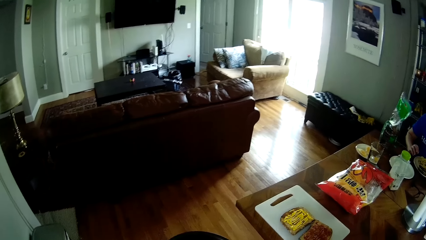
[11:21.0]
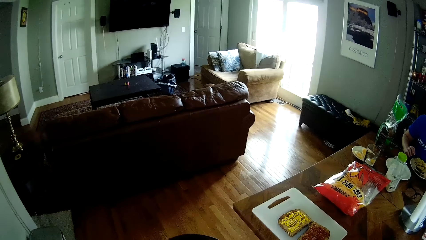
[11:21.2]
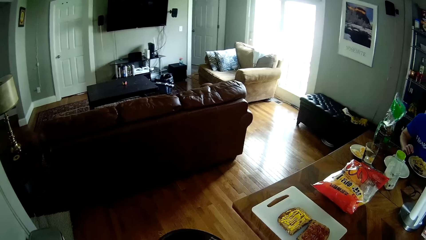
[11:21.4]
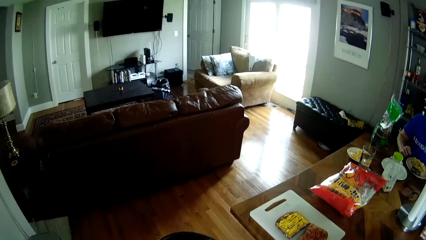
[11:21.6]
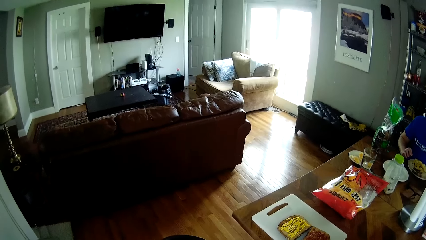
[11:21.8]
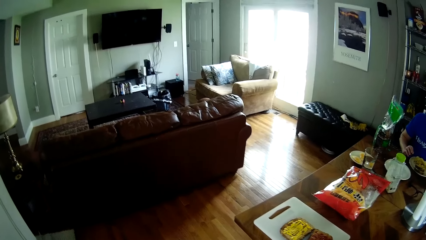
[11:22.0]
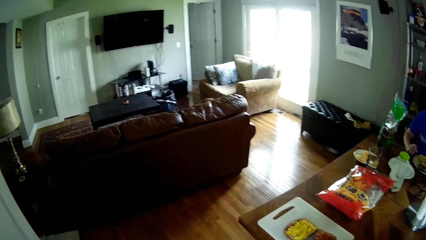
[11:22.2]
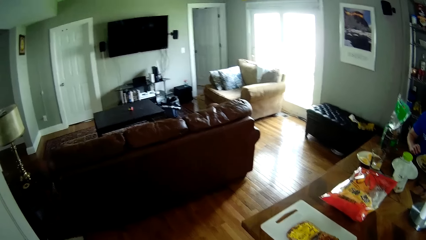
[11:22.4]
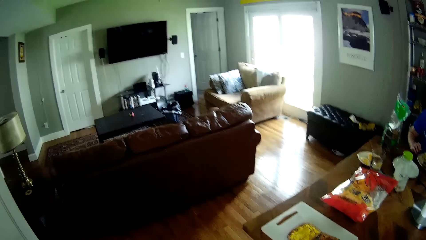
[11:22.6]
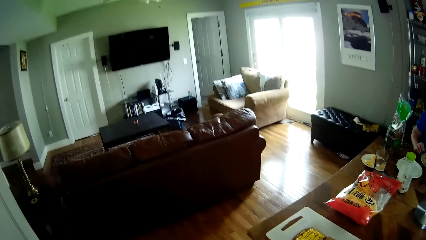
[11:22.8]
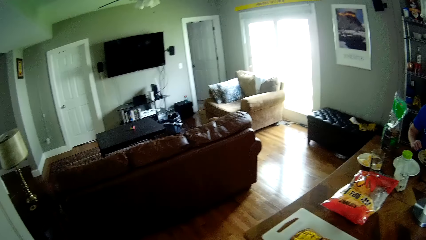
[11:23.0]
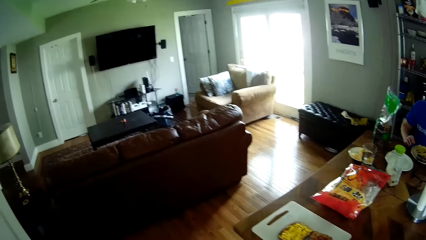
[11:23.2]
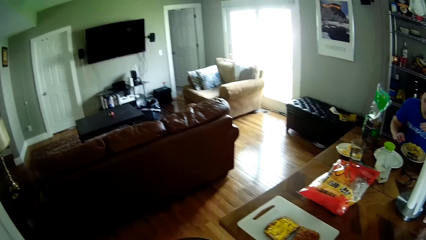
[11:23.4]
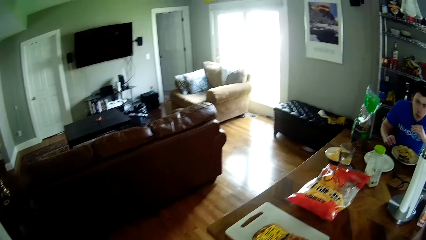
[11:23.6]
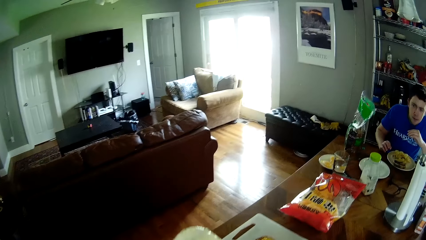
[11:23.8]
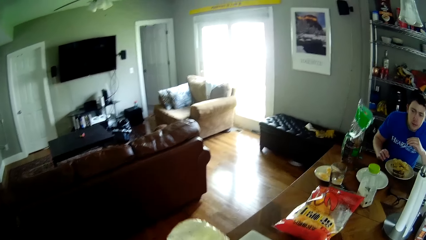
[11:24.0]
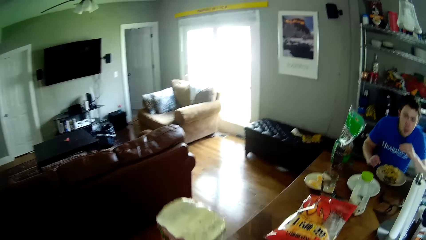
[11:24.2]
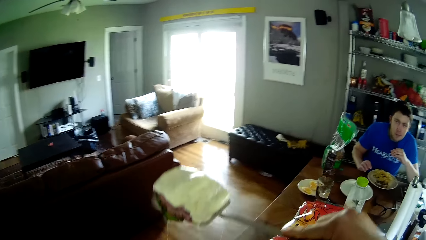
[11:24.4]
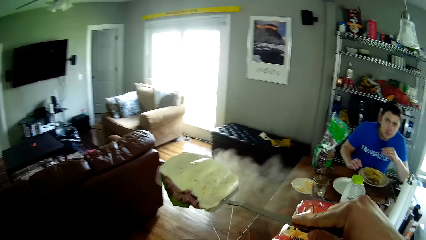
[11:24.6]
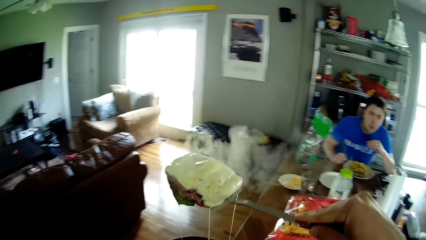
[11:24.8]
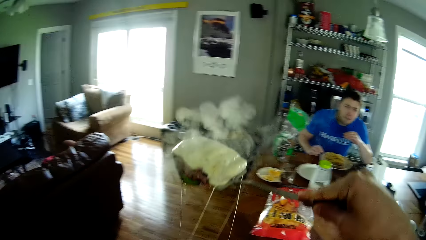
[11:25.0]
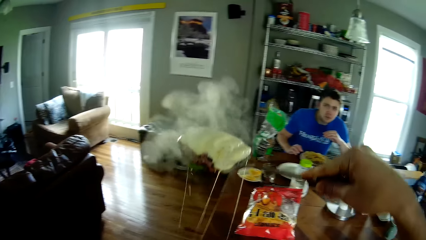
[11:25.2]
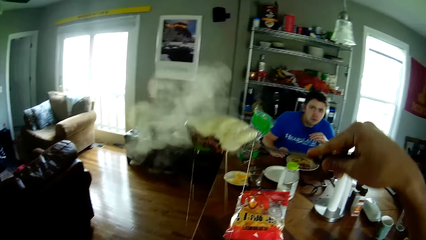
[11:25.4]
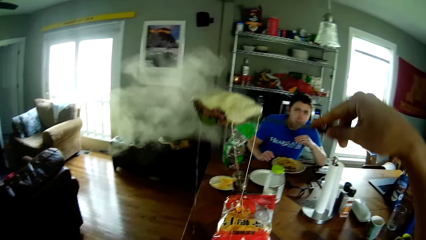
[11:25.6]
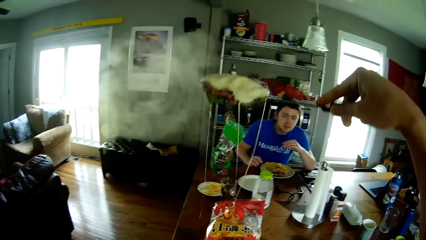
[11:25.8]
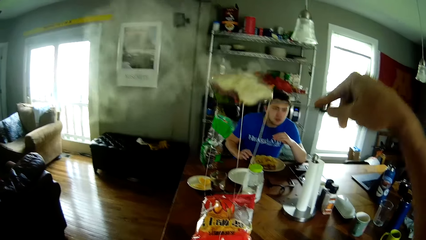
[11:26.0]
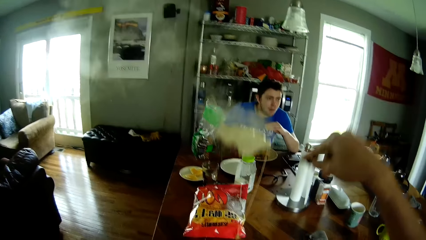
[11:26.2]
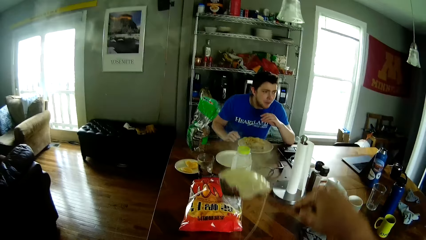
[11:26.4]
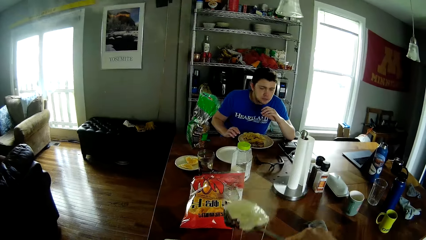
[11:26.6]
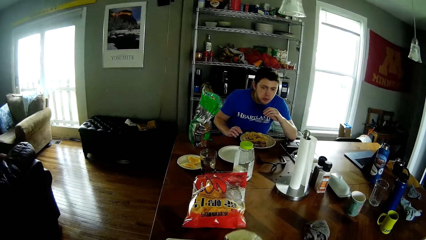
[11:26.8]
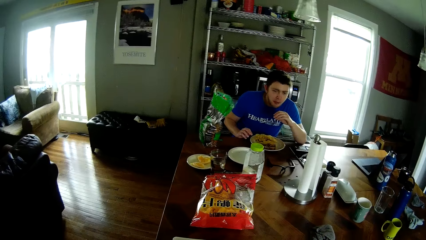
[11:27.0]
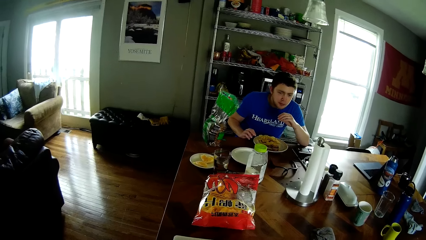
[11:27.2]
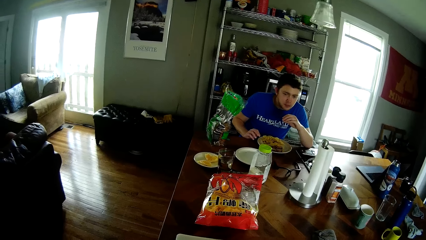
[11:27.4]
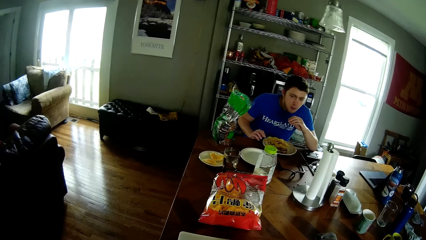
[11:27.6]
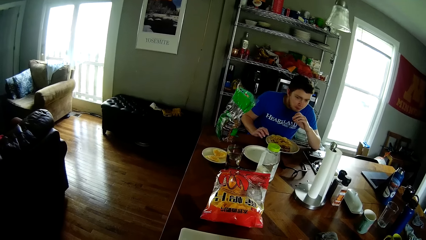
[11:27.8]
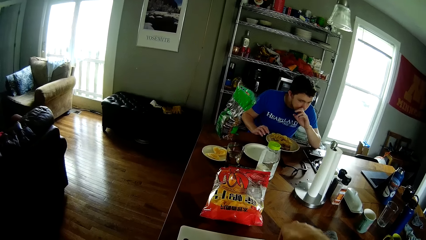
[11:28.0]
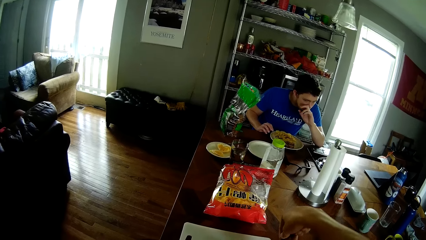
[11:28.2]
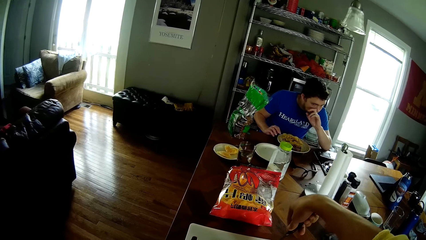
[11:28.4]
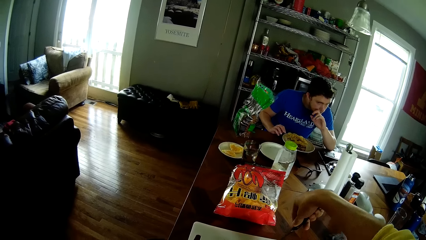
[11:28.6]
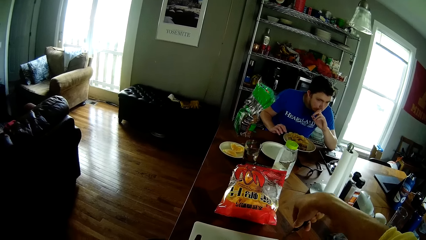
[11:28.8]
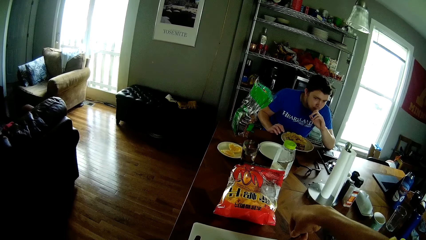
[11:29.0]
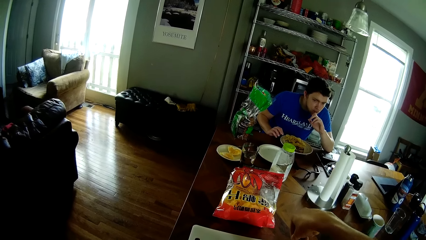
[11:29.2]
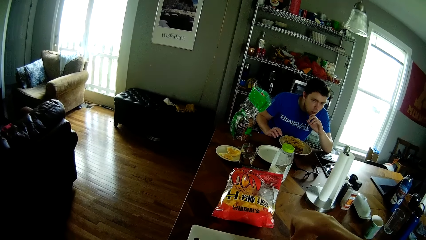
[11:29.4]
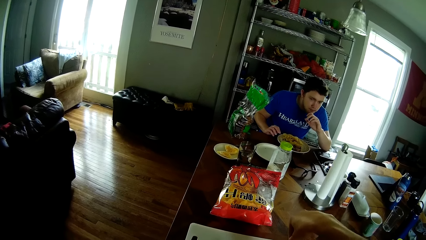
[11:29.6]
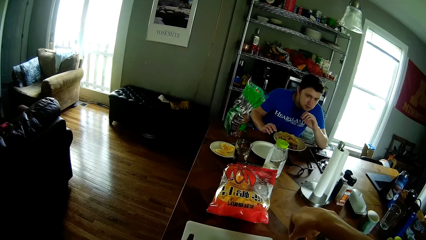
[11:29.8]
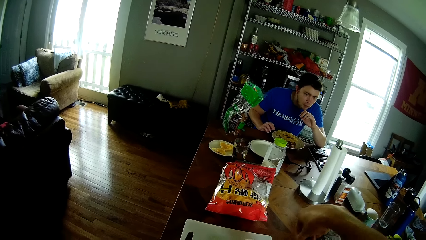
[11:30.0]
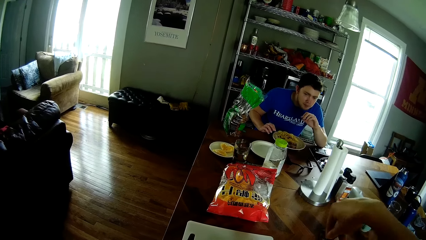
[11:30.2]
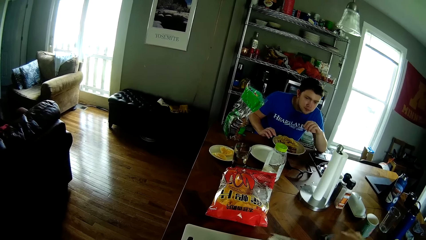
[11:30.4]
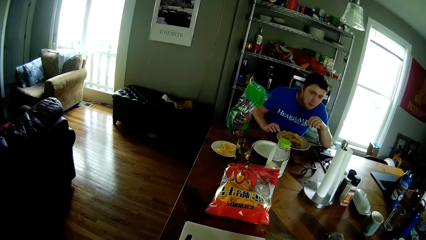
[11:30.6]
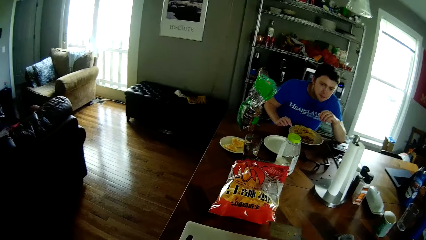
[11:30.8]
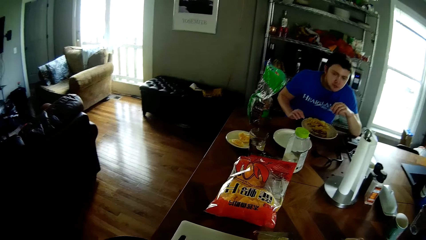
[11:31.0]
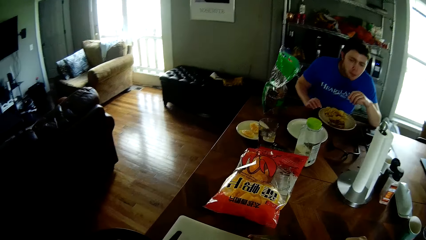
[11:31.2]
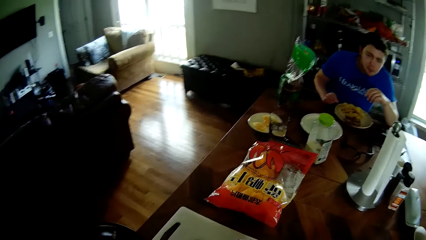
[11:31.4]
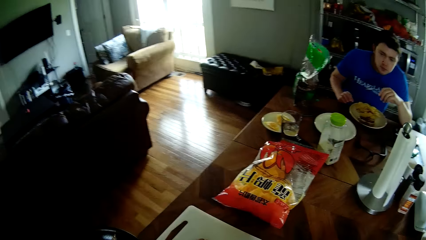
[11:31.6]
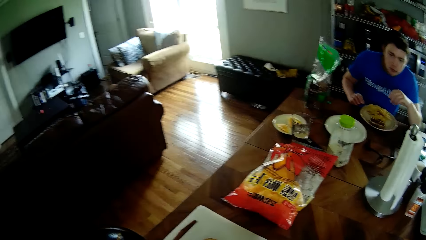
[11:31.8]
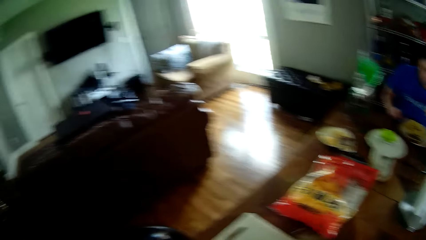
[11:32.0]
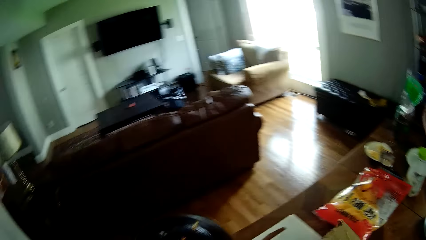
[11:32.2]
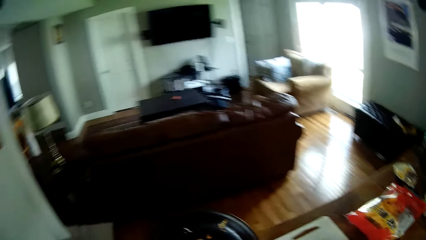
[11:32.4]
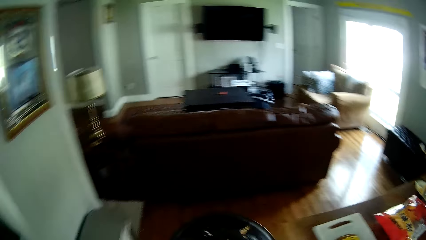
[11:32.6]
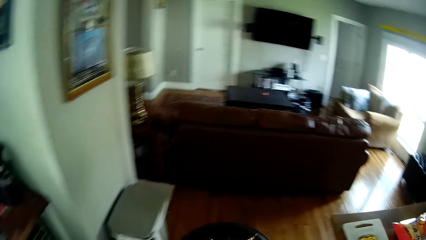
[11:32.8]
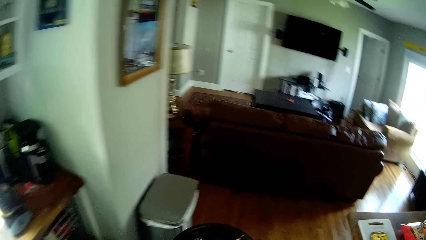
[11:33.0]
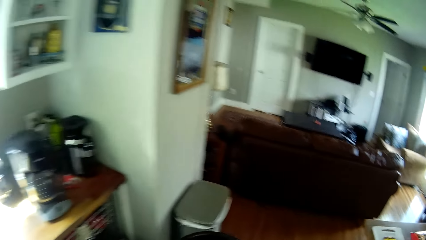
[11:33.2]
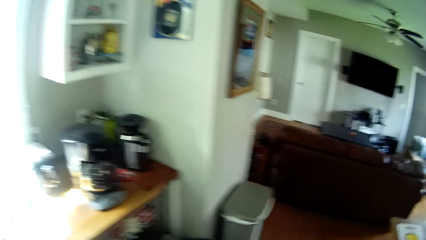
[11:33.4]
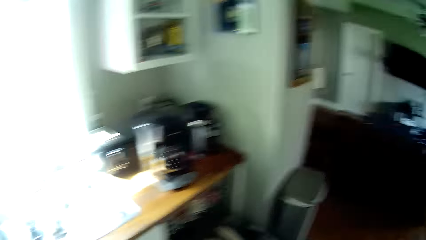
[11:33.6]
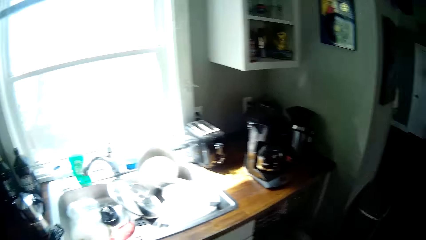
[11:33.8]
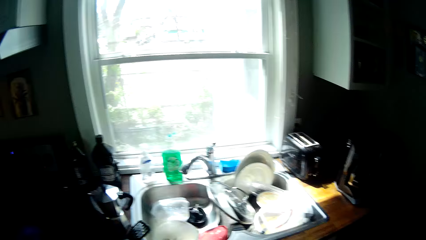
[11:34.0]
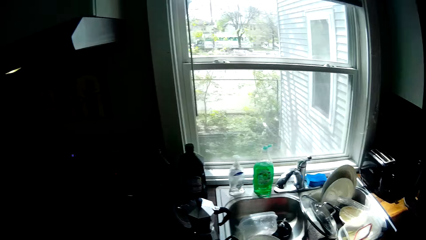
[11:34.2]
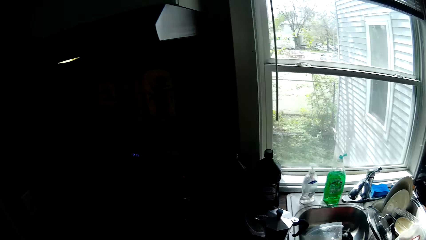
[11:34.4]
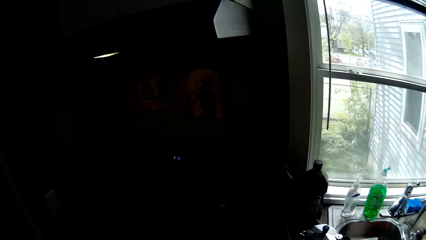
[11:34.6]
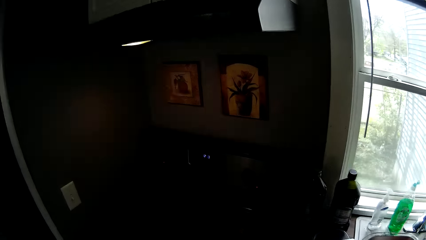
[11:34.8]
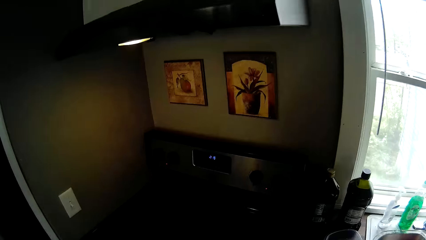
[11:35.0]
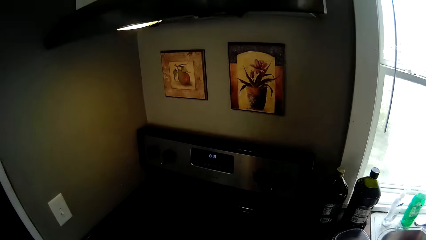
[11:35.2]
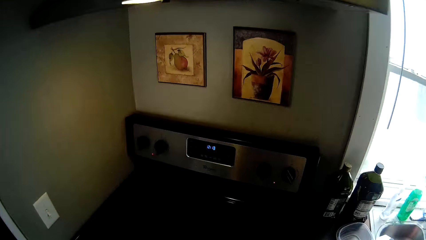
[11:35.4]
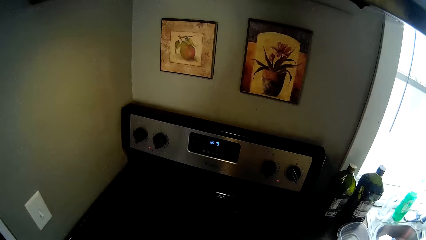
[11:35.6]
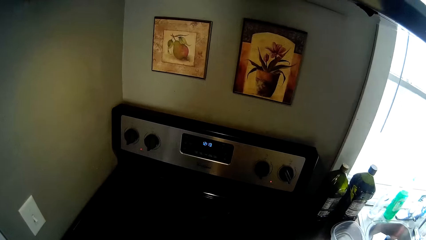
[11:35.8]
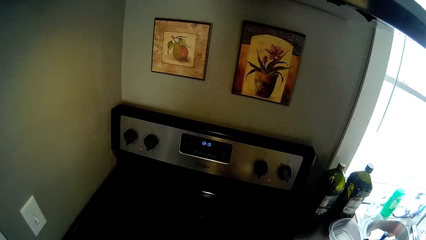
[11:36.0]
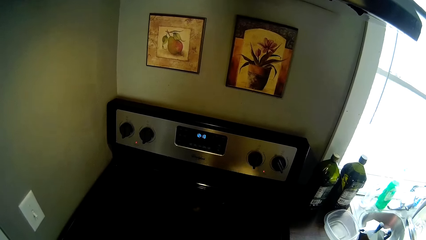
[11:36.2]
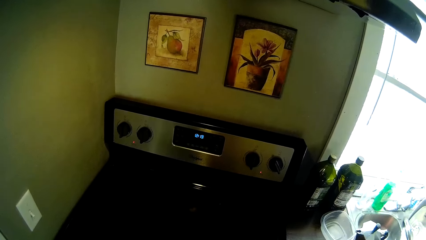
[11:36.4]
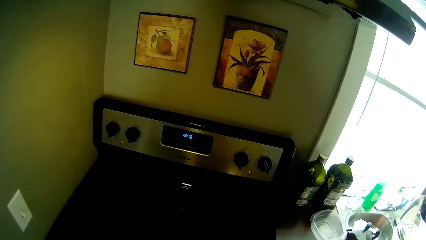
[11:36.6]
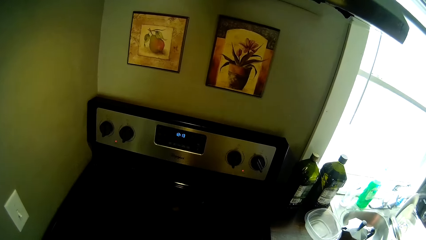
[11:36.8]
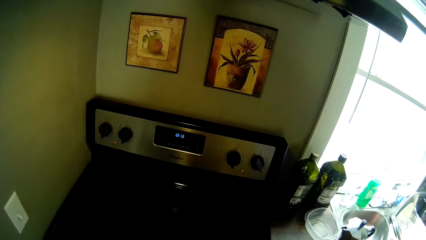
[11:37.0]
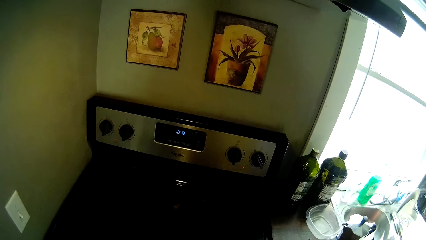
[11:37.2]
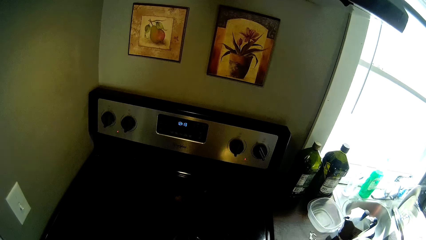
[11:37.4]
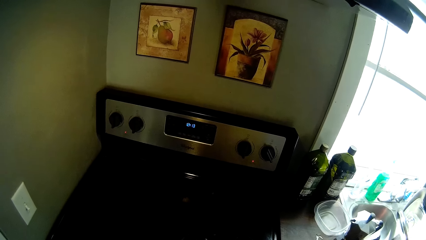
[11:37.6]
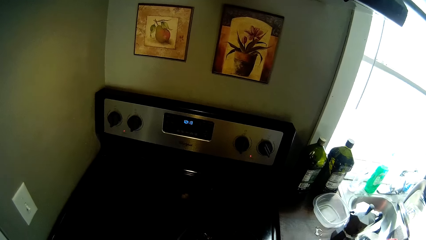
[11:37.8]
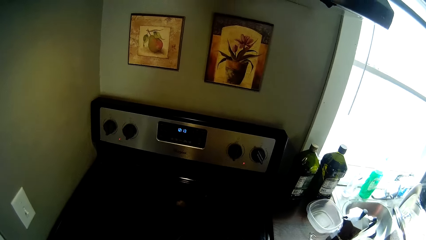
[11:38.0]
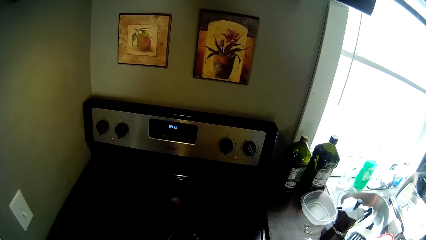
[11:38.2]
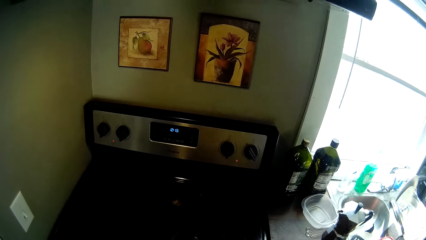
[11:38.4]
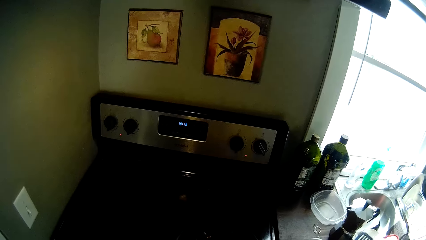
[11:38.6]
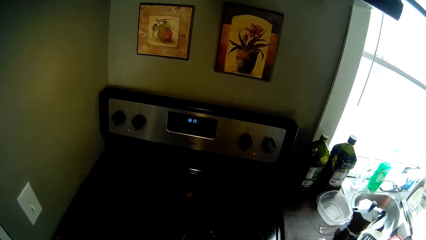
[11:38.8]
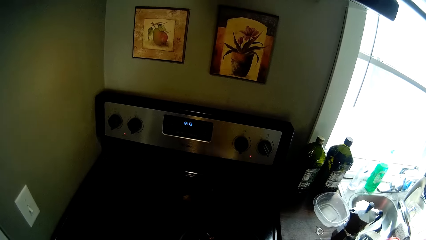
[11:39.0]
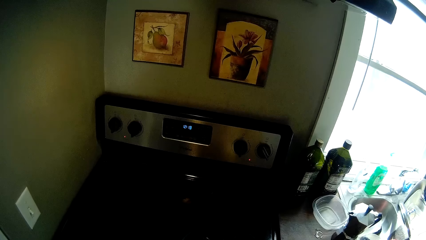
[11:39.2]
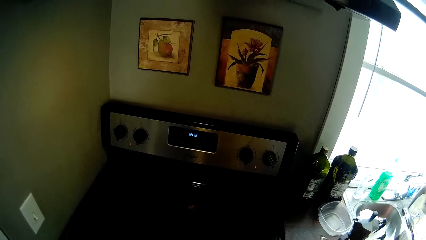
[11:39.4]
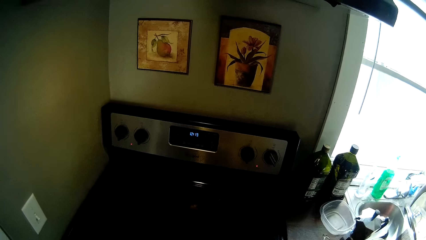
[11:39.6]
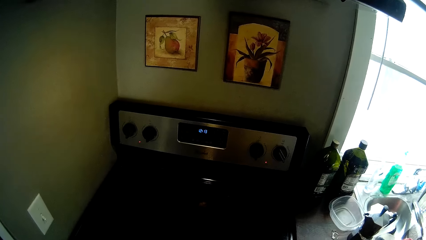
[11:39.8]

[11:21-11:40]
The camera wearer lifts a sandwich filling with a spoon in his right hand. He places the sandwich filling in his right hand on the bread in a tray. He walks.
